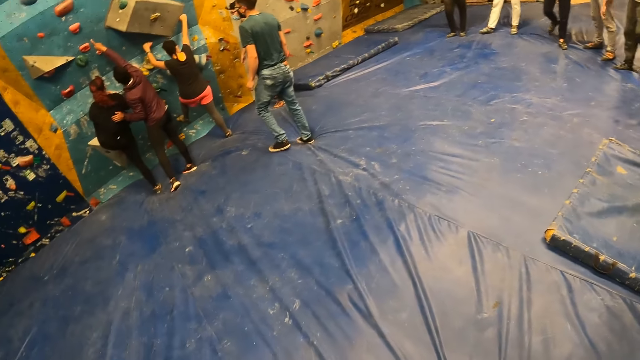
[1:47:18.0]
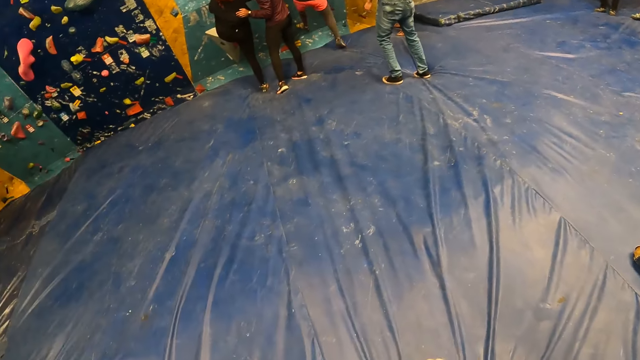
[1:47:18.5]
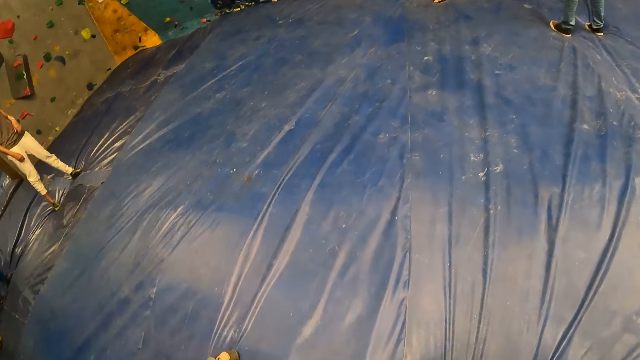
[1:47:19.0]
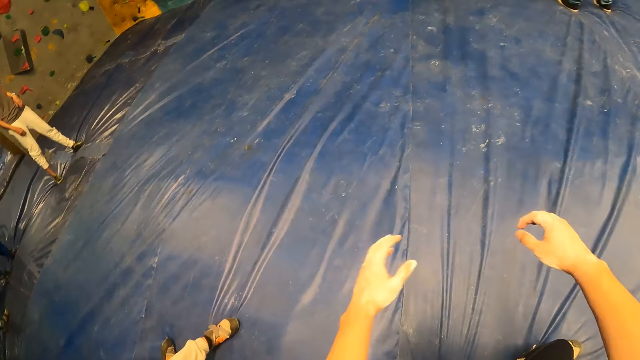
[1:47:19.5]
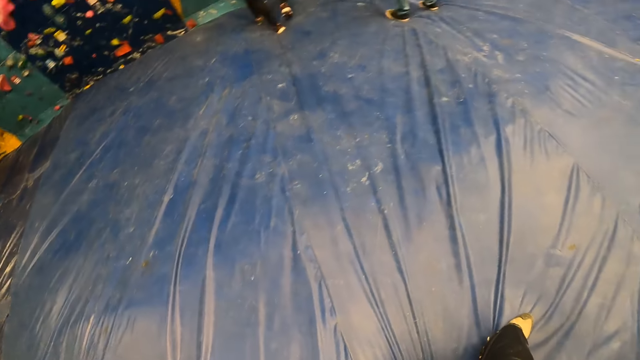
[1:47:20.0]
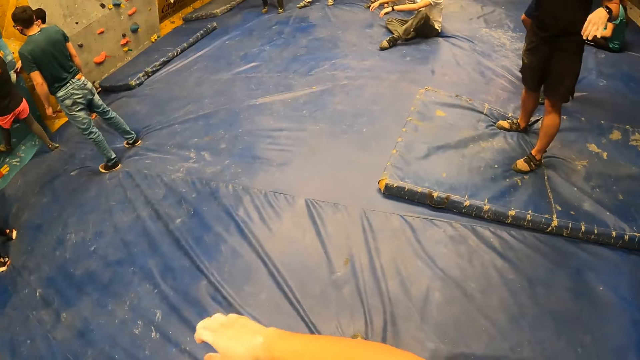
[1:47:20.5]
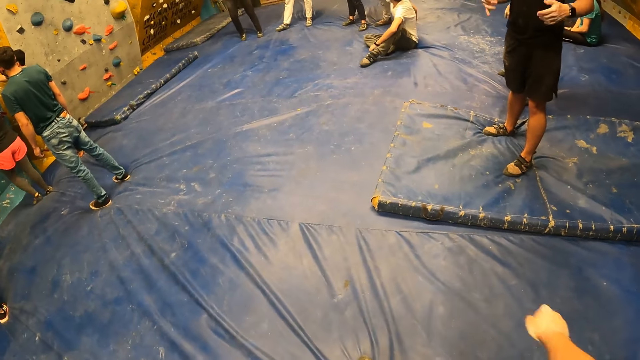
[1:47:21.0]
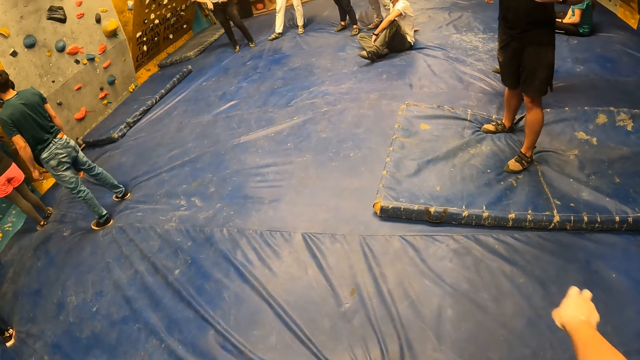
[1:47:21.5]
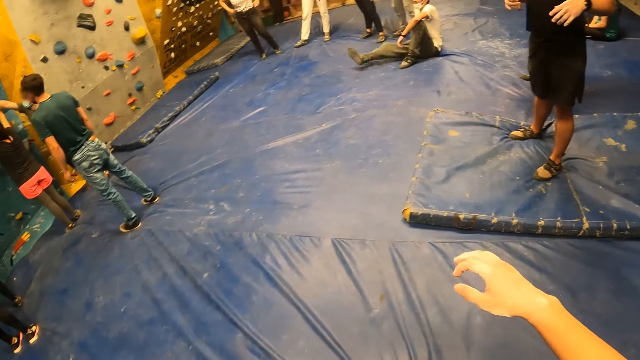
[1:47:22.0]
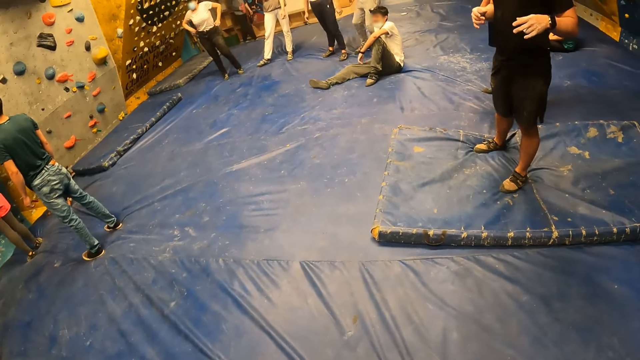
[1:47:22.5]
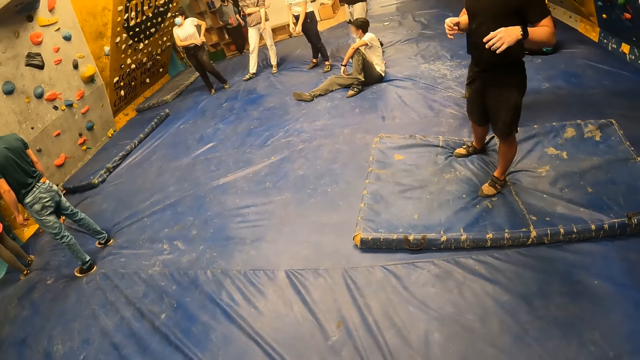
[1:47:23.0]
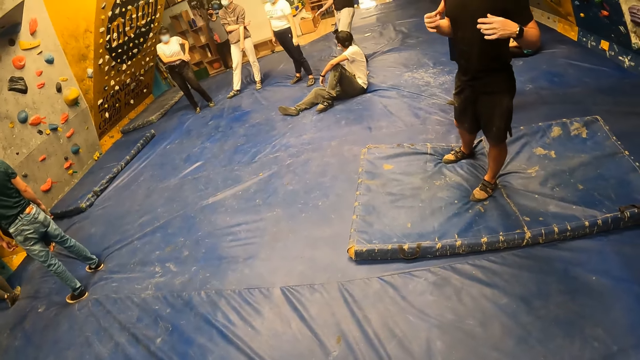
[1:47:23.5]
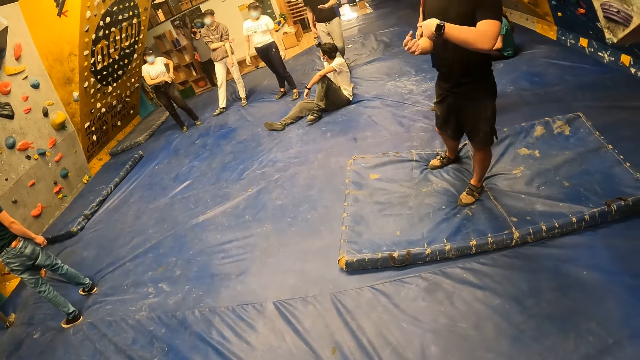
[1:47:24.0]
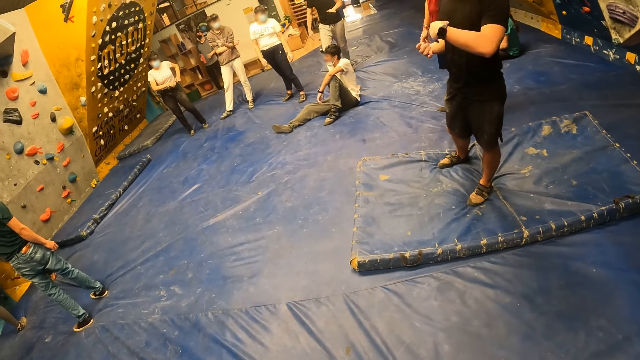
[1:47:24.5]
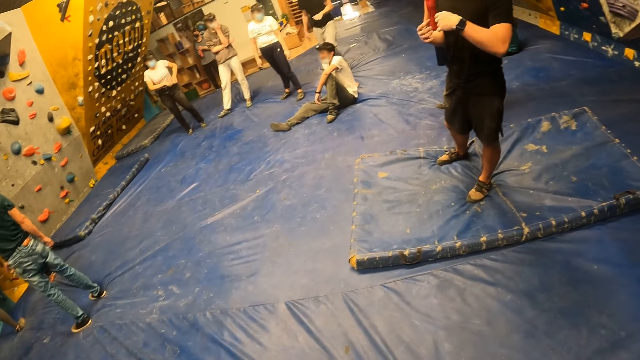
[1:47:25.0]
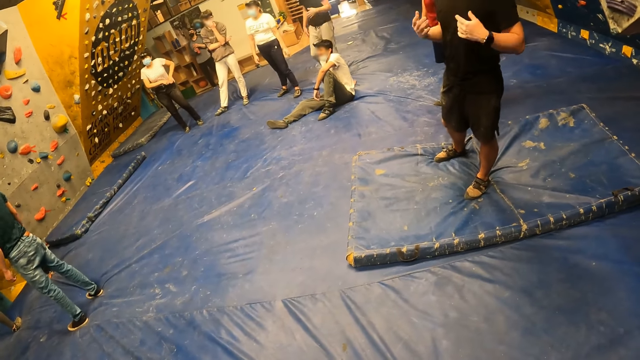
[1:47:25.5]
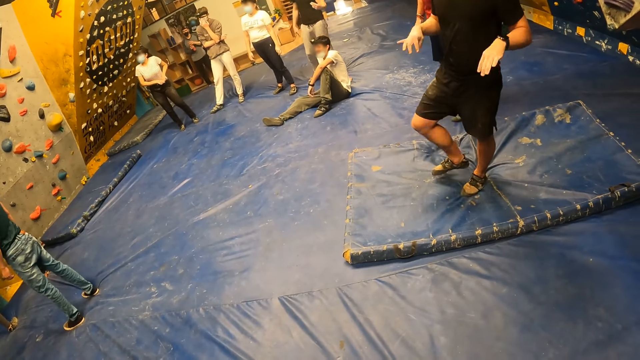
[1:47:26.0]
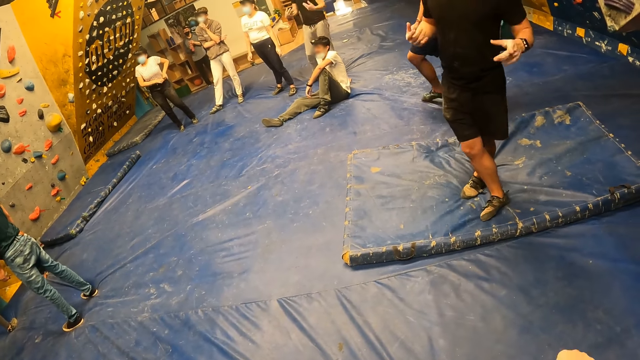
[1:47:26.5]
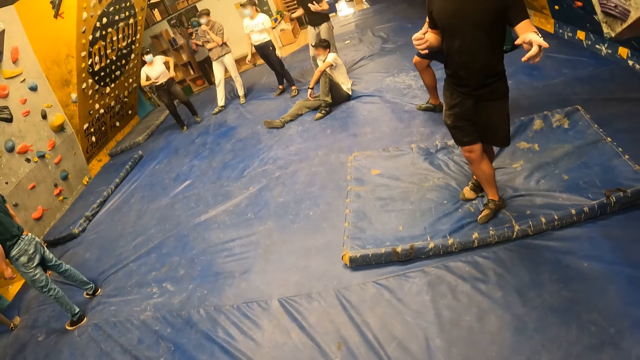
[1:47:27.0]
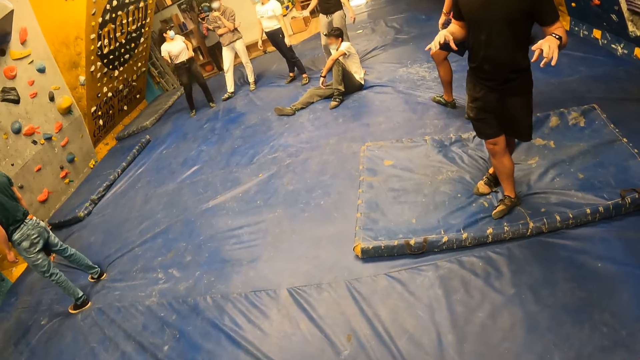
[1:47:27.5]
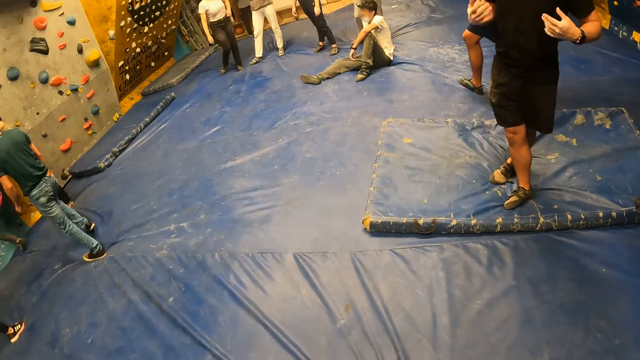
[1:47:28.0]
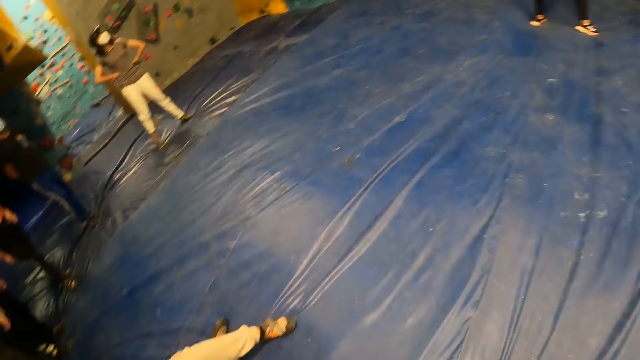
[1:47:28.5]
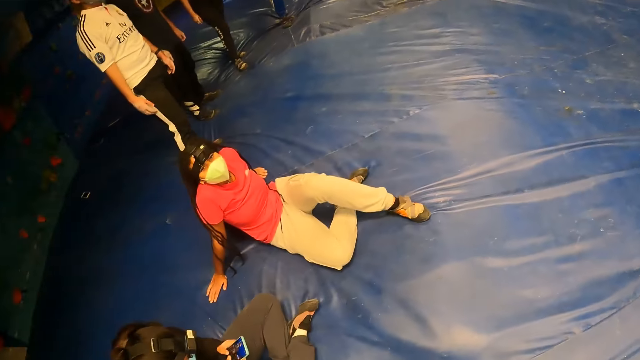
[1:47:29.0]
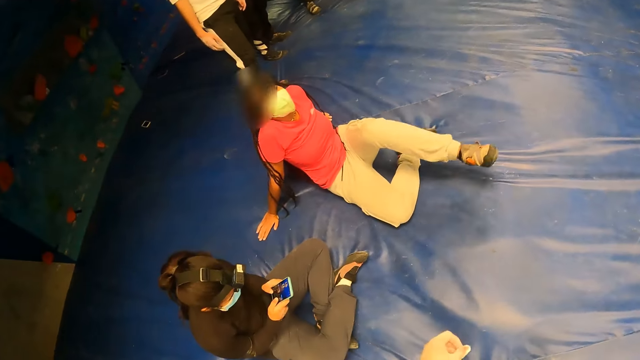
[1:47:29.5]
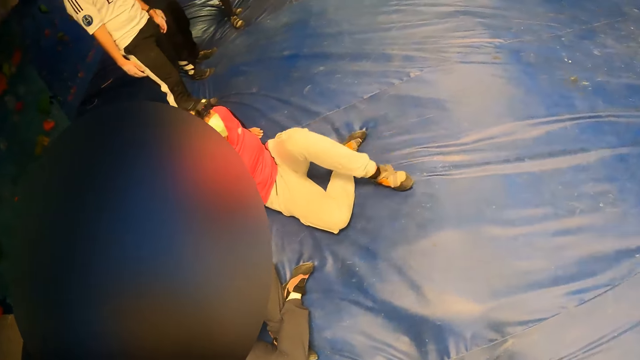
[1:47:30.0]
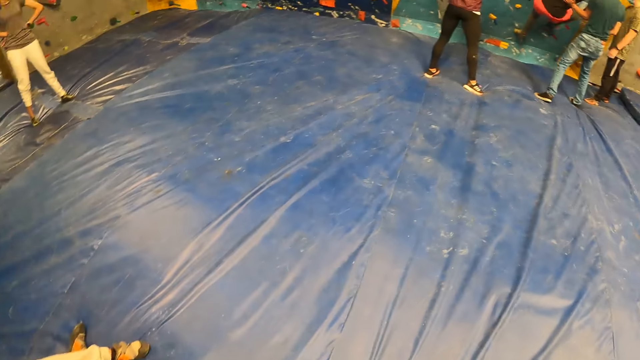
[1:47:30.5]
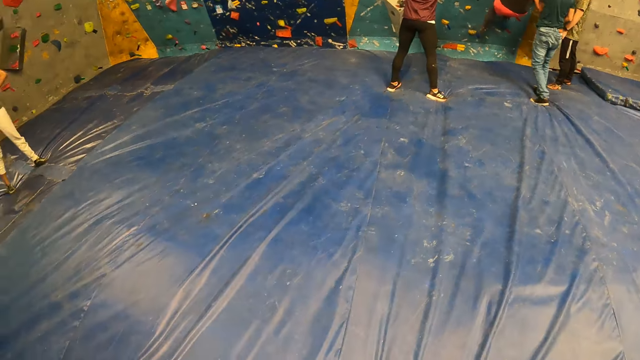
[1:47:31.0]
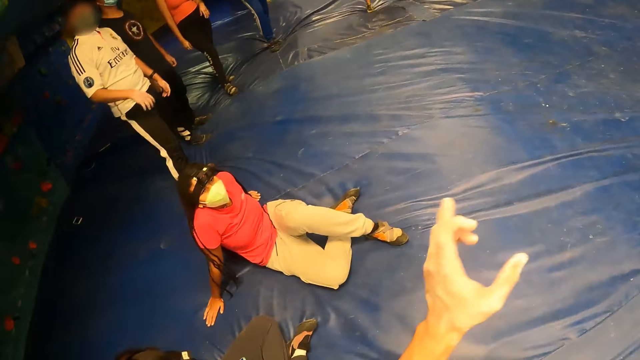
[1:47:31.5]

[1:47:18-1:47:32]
The camera wearer swings hands. They interact with a man. They look around the room. They interact with a woman. Another woman operates a phone with her hands.

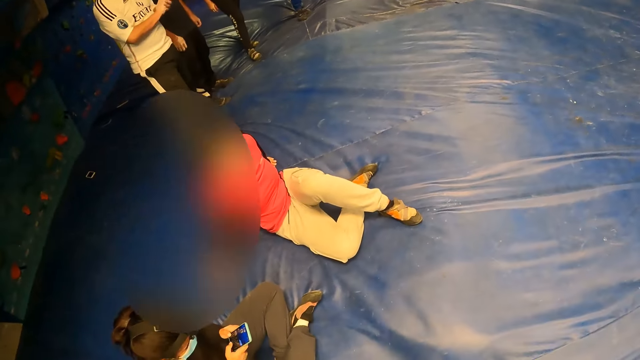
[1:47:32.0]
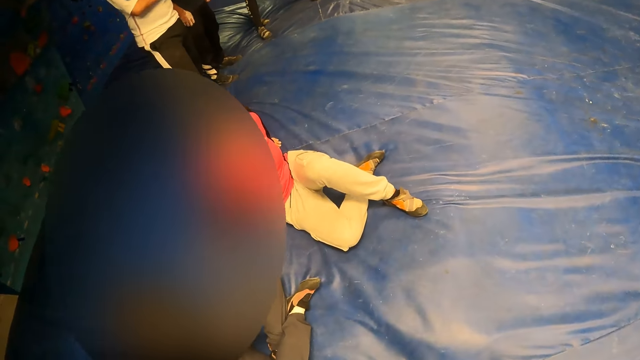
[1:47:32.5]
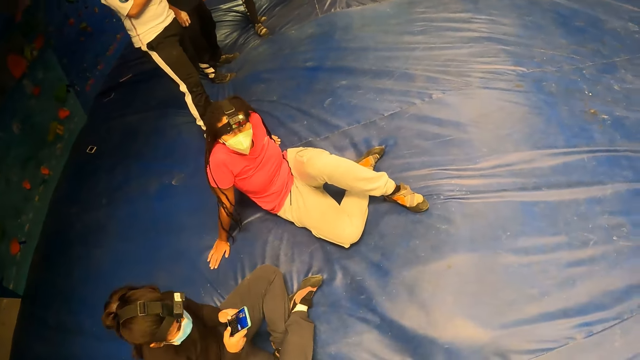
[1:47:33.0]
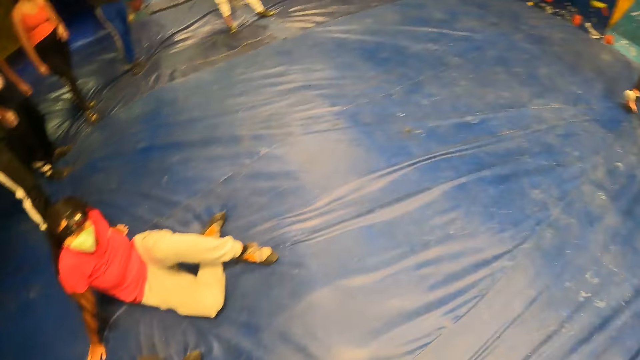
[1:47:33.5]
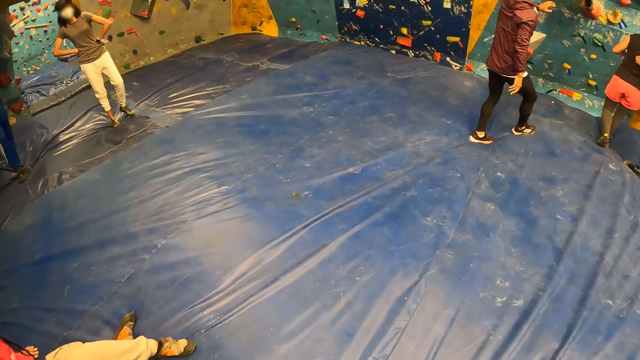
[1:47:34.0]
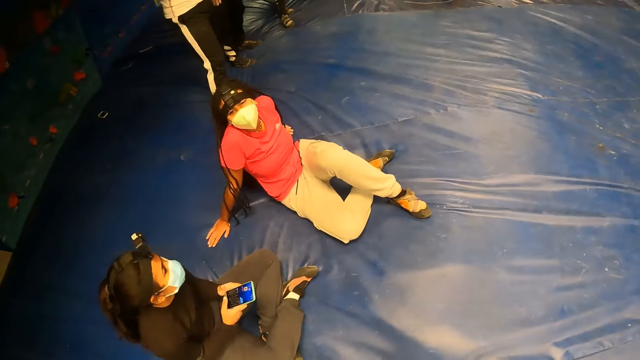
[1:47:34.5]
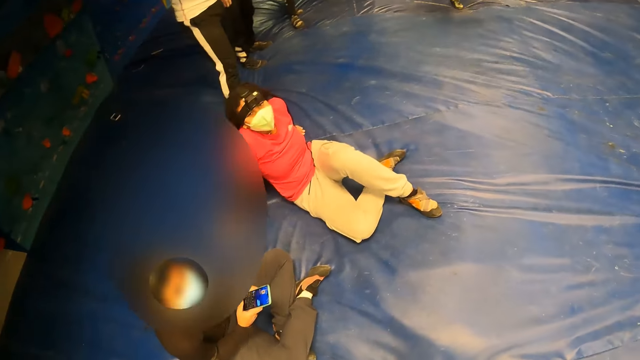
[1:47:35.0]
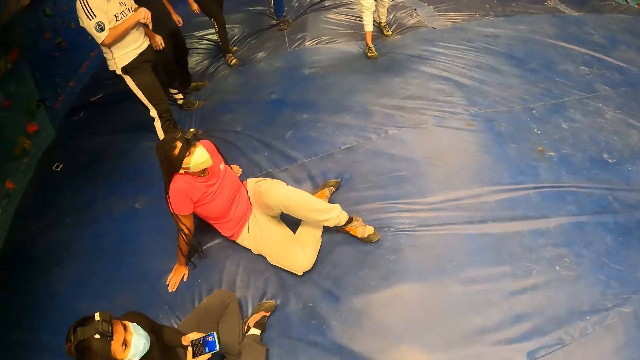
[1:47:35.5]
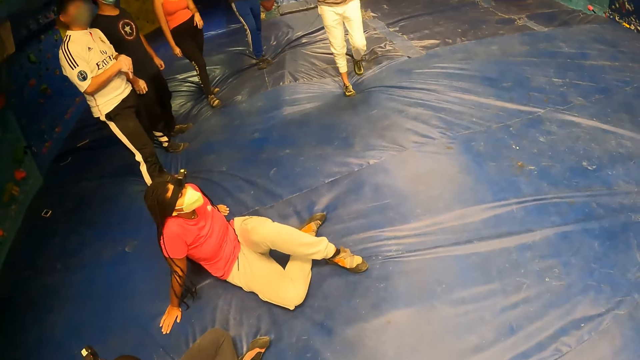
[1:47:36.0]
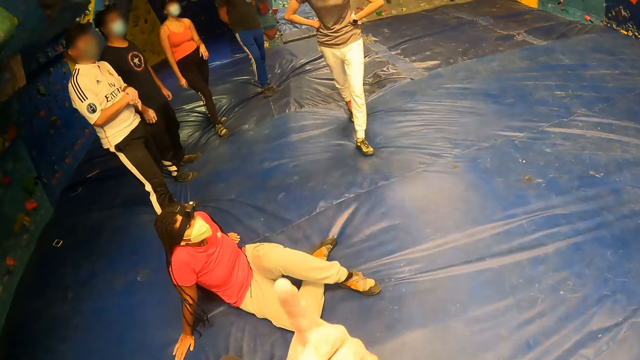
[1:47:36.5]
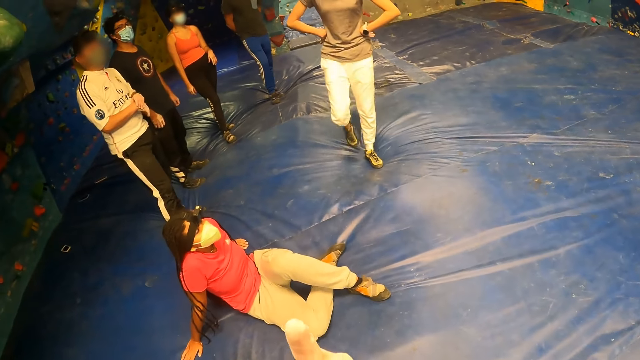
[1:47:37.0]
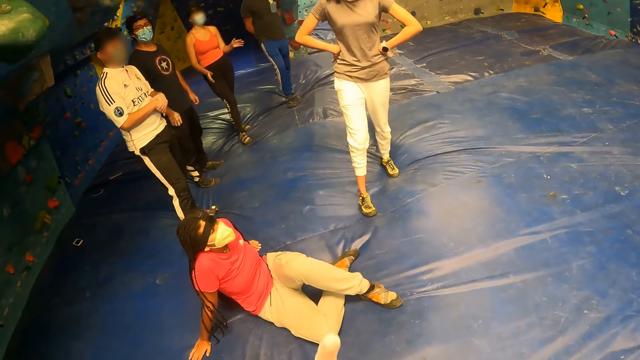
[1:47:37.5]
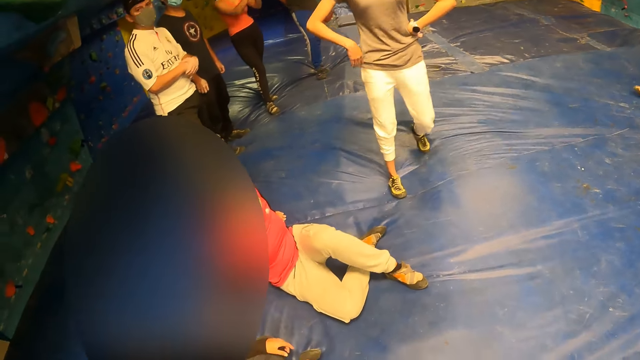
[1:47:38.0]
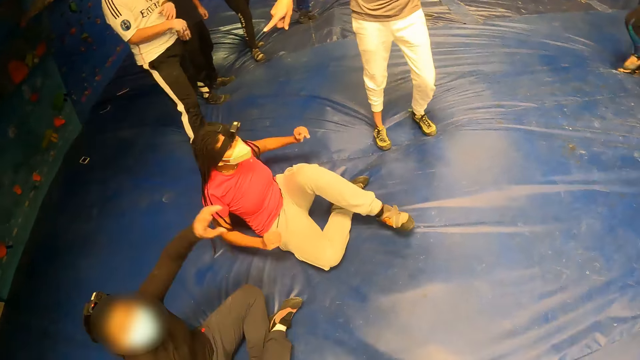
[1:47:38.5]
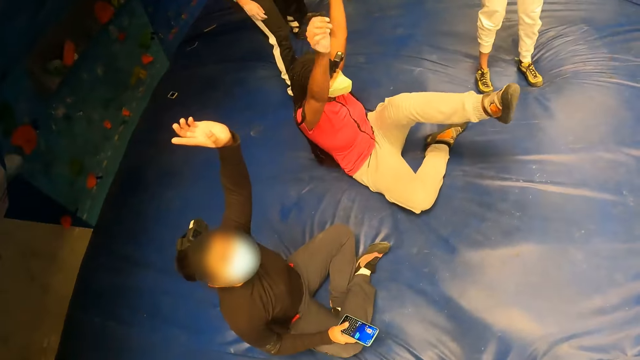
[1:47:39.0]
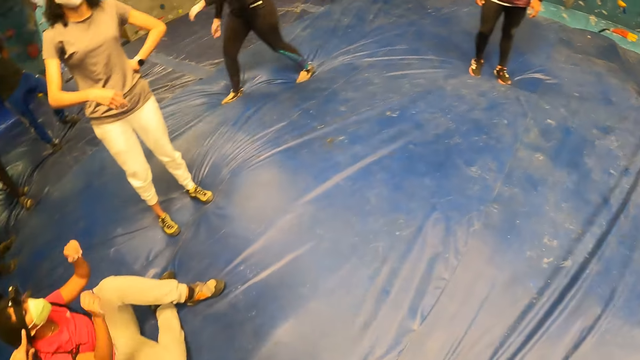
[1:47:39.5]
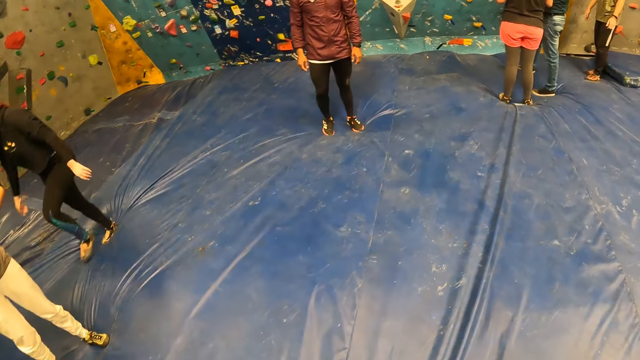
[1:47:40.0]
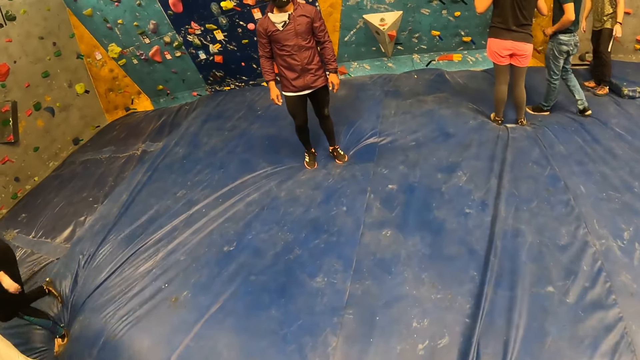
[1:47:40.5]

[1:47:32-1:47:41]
The camera wearer interacts with a woman and another woman. They raise a hand.
